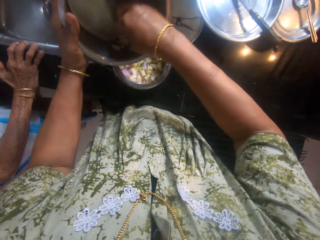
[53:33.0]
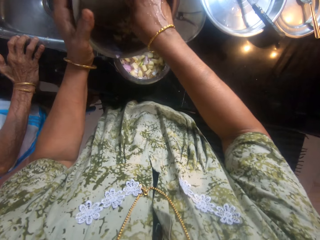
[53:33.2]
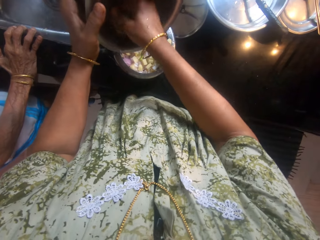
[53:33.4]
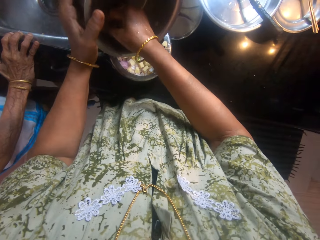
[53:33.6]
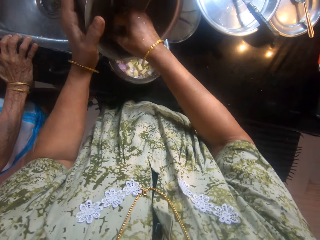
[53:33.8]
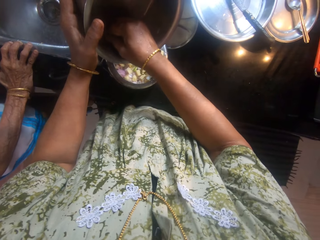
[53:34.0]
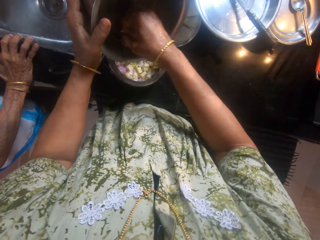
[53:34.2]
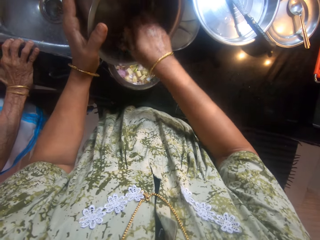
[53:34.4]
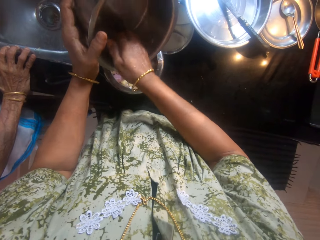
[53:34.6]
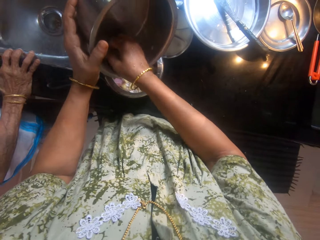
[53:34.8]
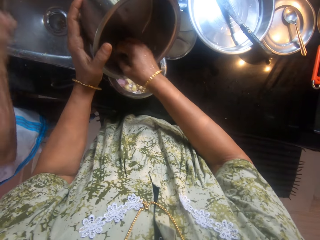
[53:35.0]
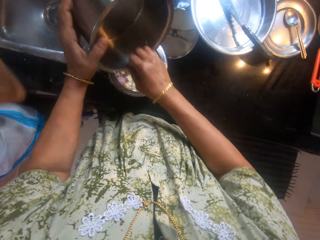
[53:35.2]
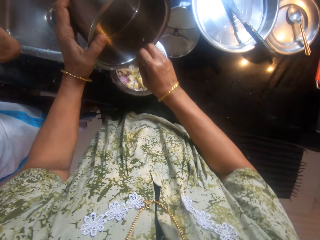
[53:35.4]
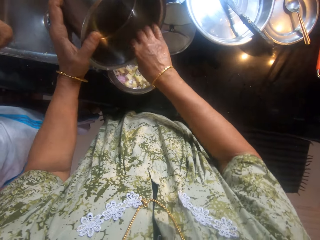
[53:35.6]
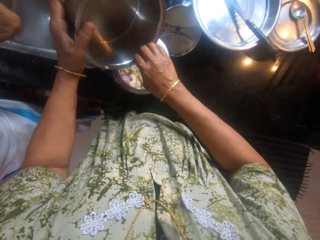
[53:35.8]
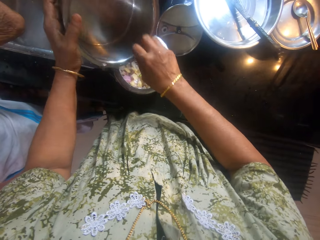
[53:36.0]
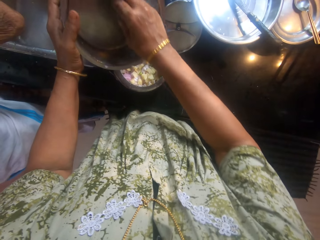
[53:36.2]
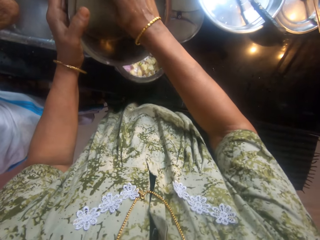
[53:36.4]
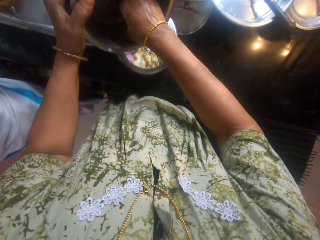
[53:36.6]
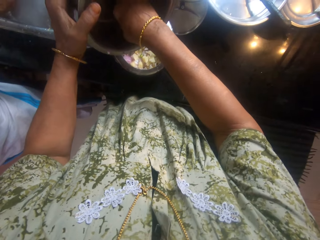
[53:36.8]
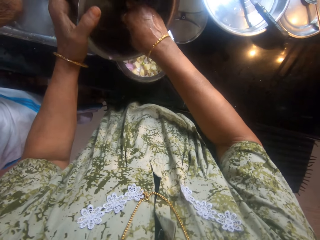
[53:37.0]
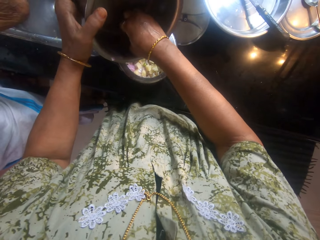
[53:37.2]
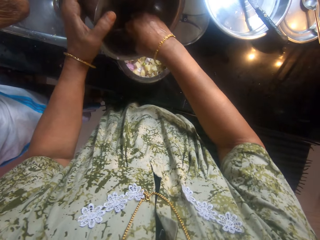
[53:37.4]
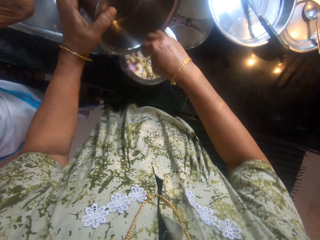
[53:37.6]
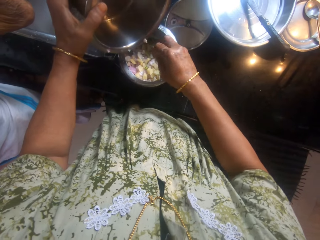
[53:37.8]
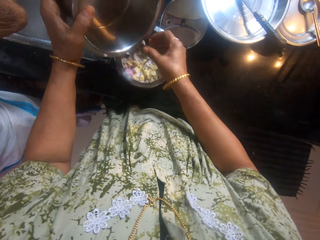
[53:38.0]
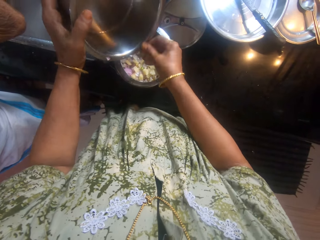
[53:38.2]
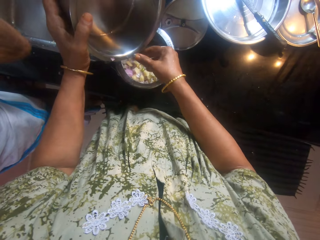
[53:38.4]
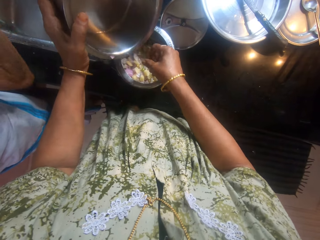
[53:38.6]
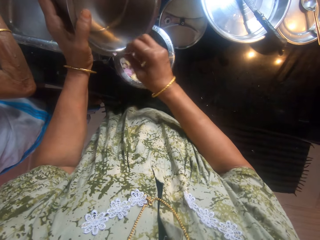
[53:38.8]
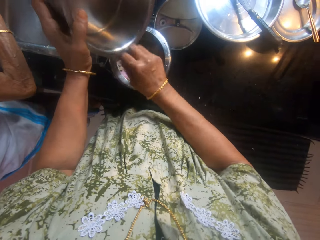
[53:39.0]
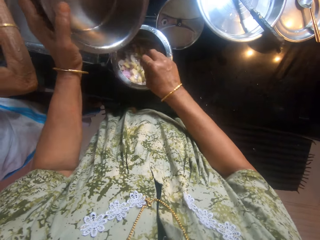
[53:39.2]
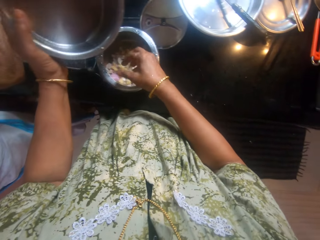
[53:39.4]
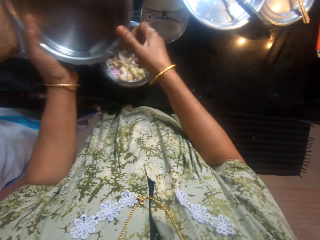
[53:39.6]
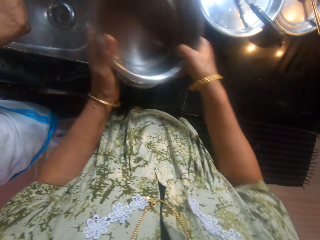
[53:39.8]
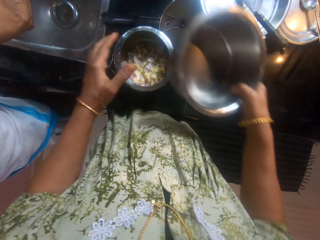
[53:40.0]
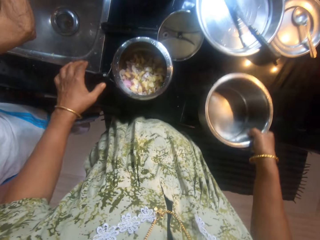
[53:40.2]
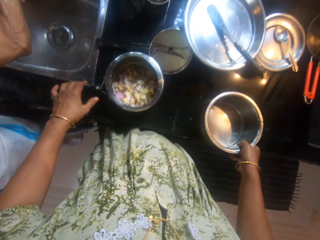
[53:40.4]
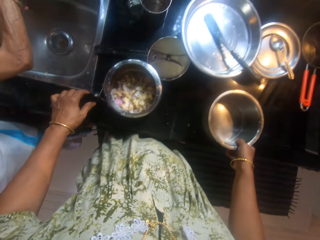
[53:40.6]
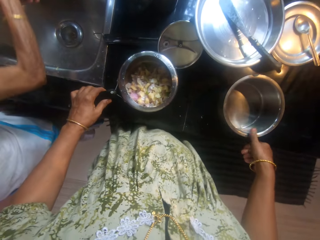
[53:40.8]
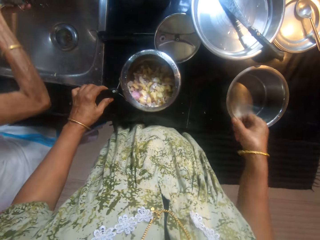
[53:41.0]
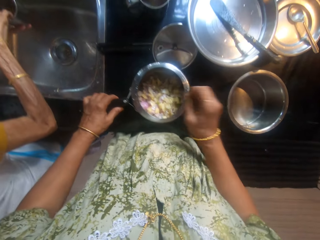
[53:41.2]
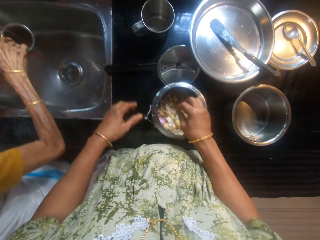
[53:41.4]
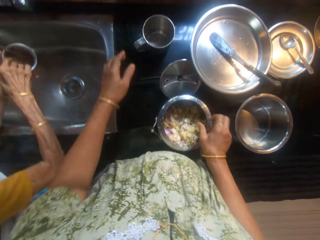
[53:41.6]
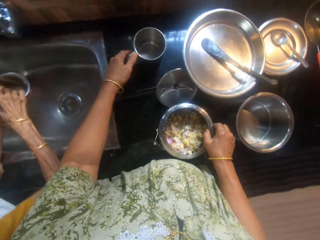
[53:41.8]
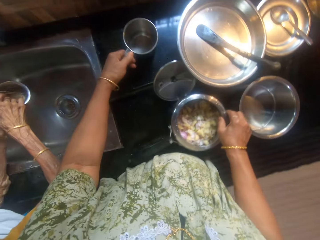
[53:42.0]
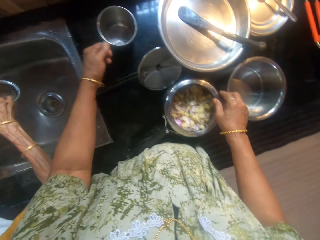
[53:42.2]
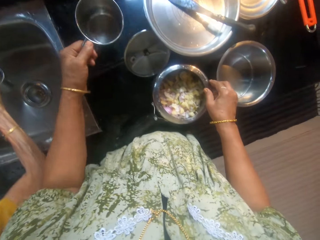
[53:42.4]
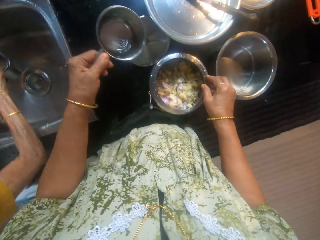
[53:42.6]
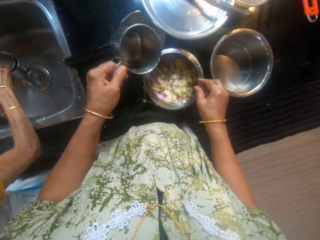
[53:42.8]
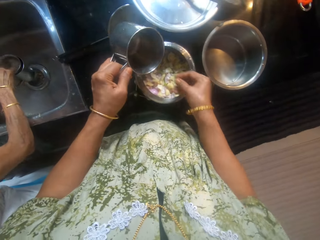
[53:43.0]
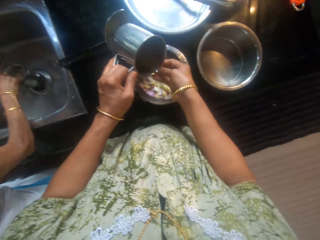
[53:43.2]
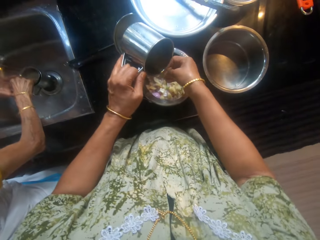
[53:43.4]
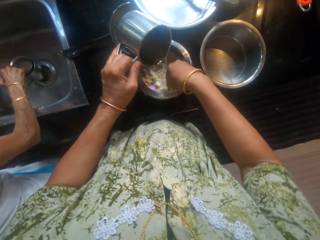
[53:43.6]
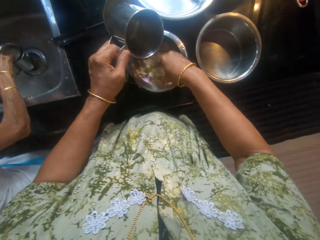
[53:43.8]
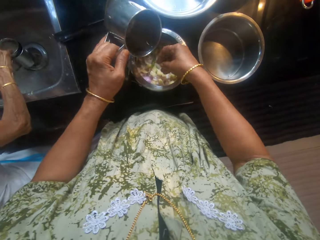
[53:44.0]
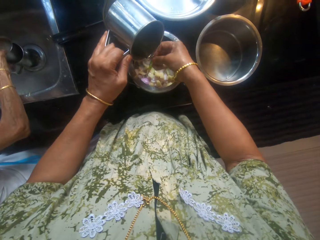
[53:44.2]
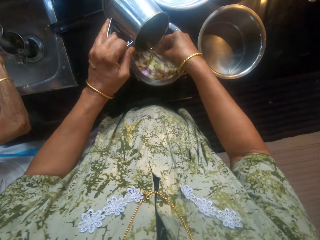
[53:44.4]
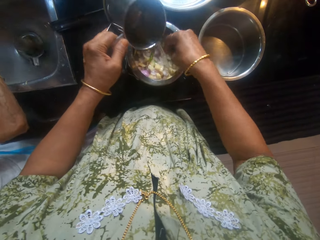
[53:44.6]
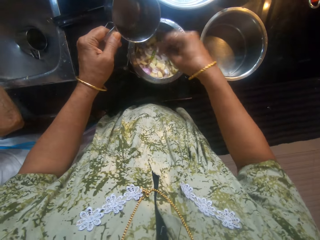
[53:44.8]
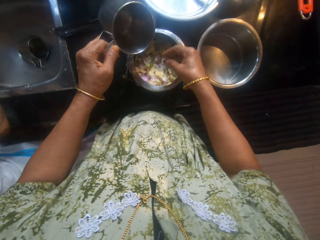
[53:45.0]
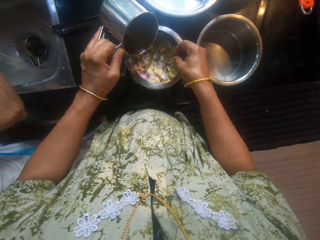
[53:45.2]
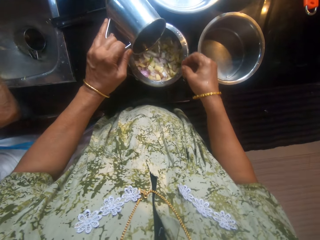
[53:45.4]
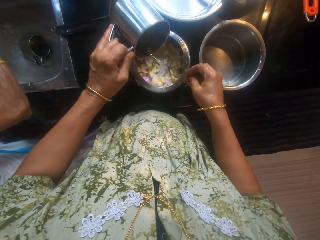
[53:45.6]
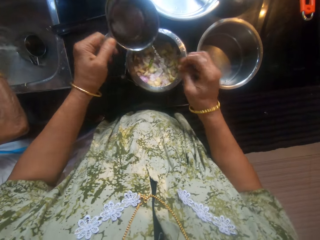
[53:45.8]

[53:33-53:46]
The camera wearer passes the pot to her right hand and drops the pot in her right hand on the slab. She adjusts the pot in her left hand with her right hand and picks up a cup from the slab with her left hand. She pours water from the cup in her left hand into her right hand and the pot on the slab.

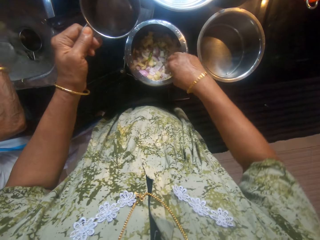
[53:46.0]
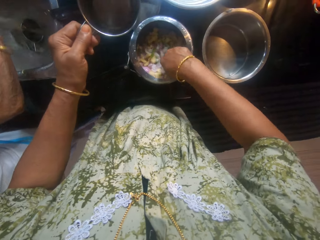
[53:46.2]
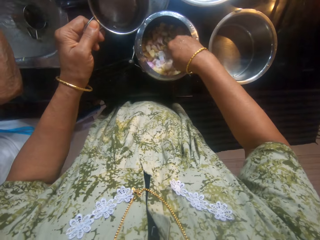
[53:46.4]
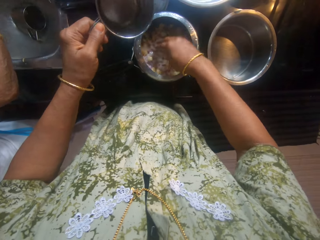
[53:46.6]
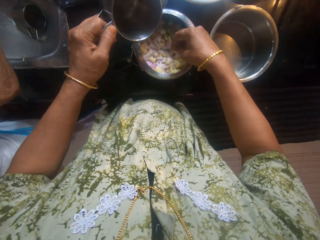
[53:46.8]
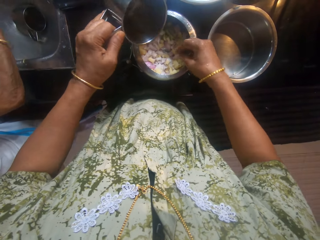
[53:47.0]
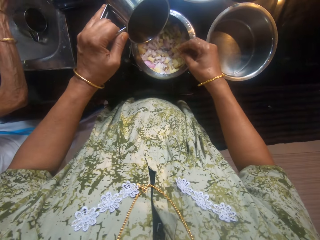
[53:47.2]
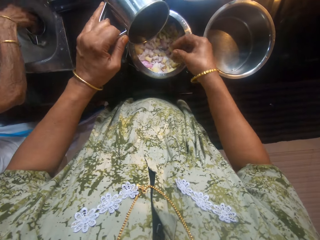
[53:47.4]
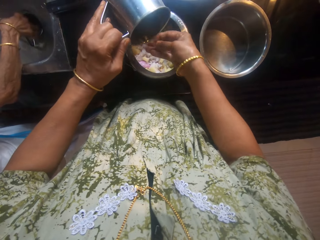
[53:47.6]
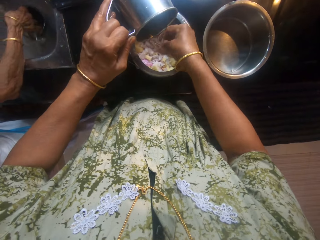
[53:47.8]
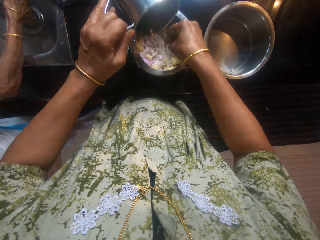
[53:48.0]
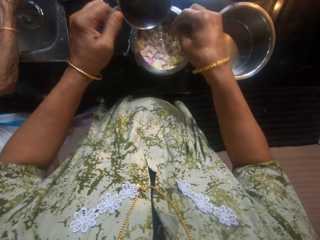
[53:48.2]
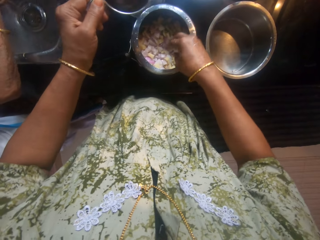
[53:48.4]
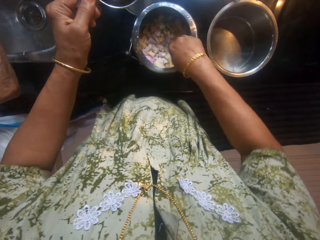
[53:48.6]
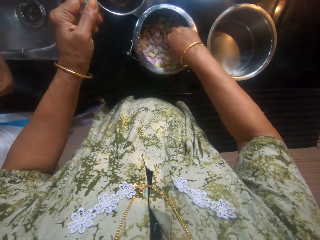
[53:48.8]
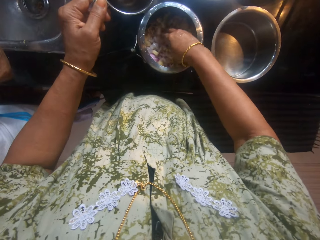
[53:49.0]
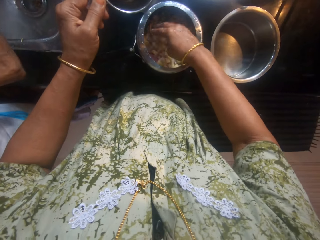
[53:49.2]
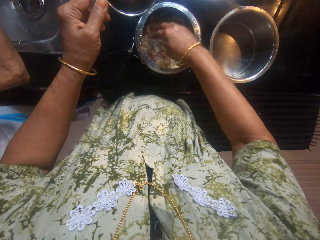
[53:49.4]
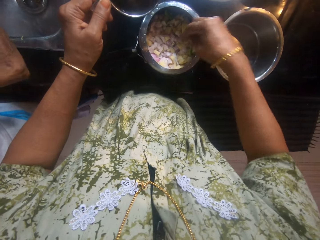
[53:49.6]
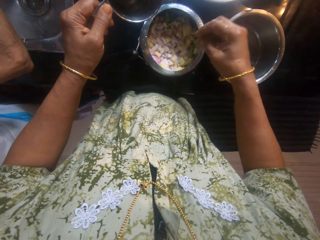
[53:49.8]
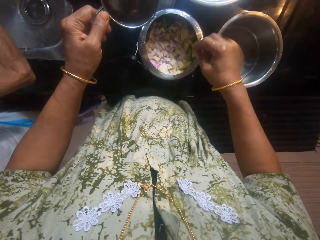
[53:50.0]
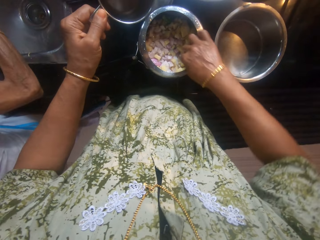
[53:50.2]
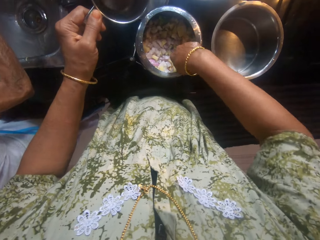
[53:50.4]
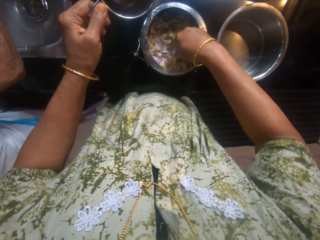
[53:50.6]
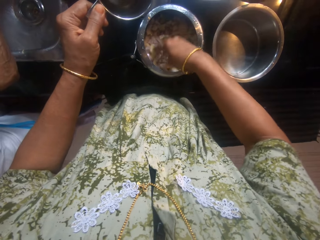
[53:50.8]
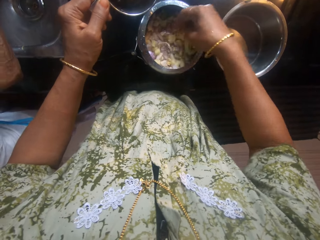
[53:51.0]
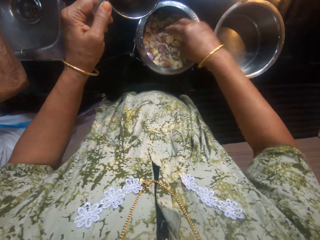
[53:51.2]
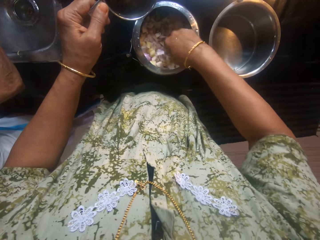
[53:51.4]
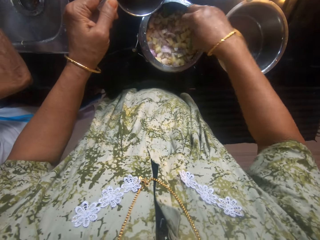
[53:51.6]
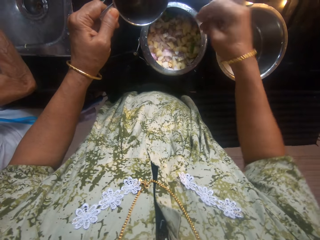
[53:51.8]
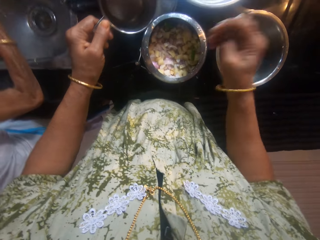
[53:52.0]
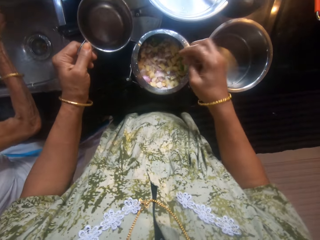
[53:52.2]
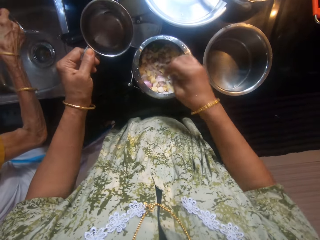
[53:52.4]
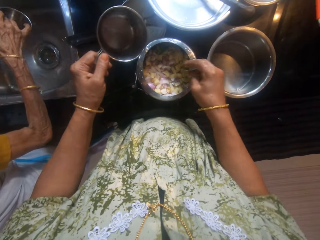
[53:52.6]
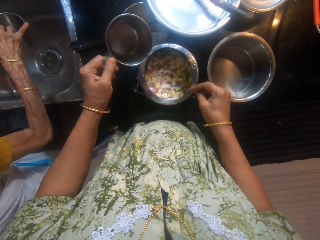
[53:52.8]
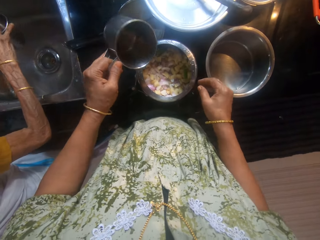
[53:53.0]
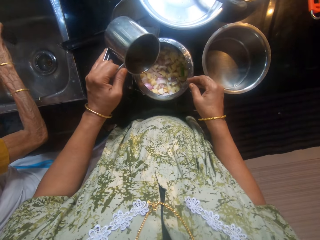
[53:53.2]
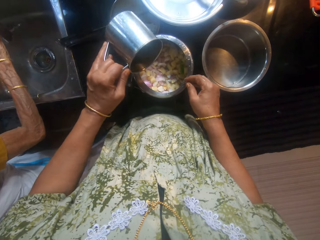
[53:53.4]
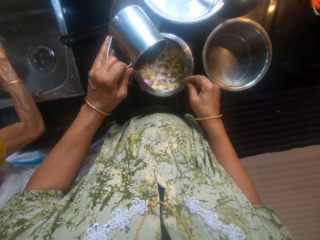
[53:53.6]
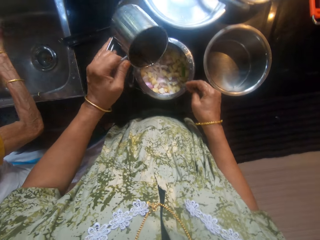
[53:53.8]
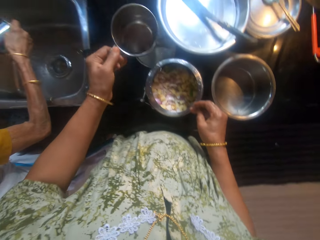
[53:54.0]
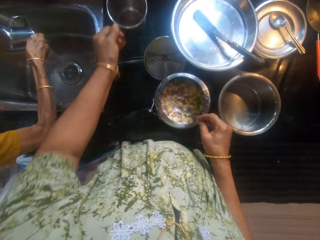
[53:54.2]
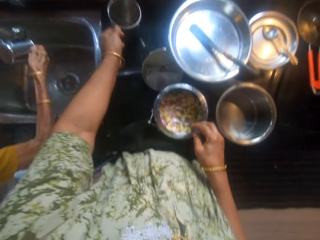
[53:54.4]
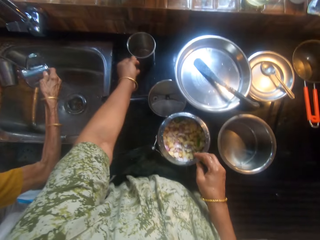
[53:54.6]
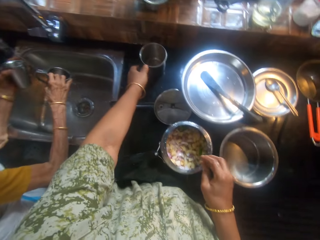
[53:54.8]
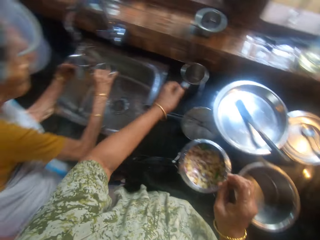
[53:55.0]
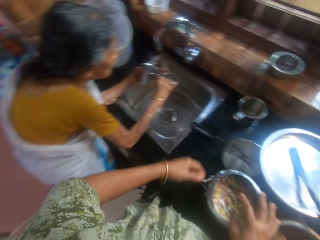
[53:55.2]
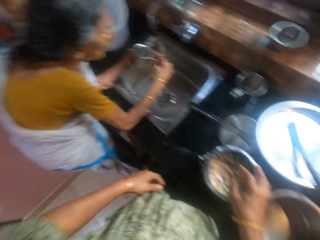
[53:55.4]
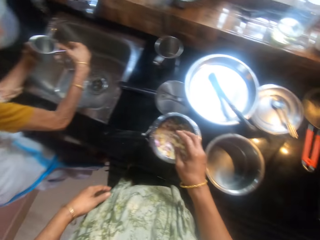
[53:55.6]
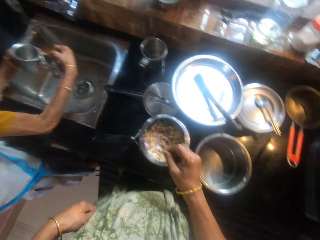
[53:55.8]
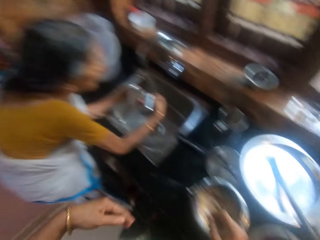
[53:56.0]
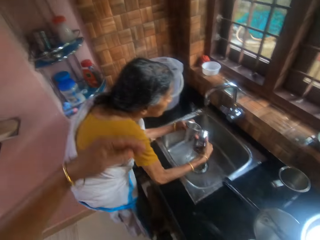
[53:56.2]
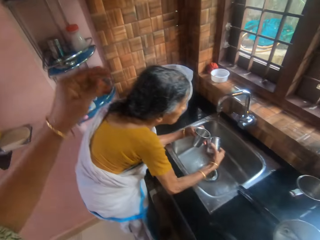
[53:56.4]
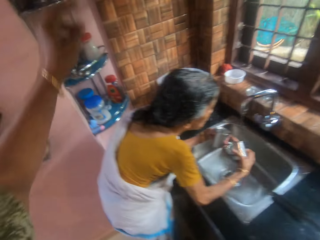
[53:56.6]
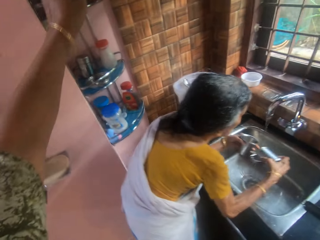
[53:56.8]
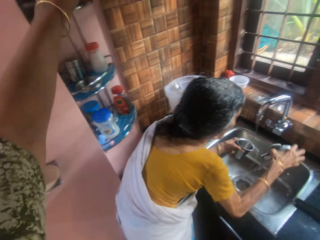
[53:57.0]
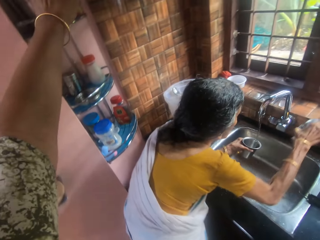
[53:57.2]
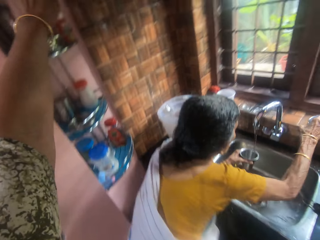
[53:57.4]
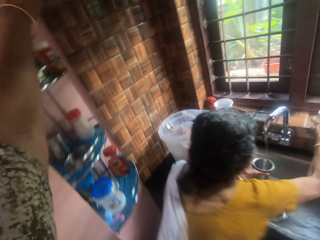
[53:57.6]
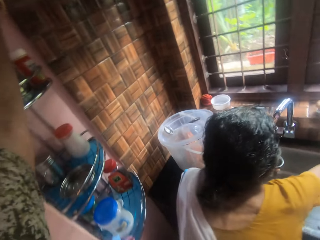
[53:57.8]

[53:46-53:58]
The camera wearer puts her right hand into the pot on the slab multiple times. She drops the cup on the slab. She takes a container from the shelf. She raises her left hand.
